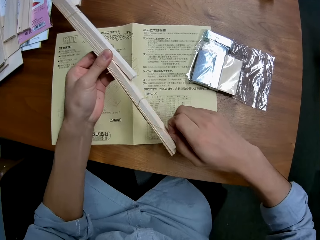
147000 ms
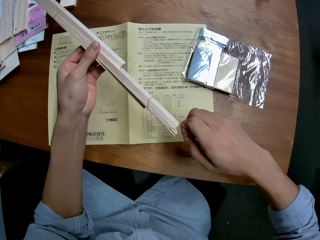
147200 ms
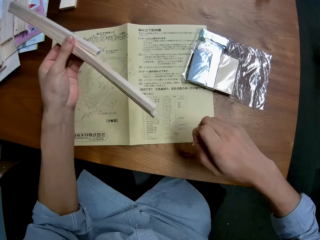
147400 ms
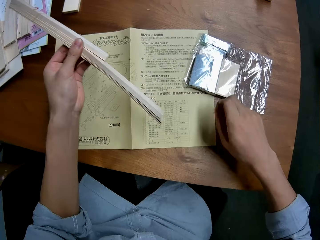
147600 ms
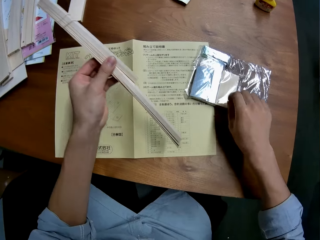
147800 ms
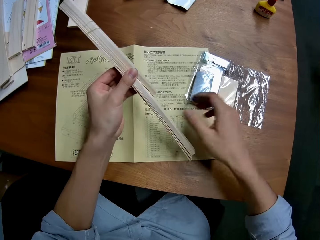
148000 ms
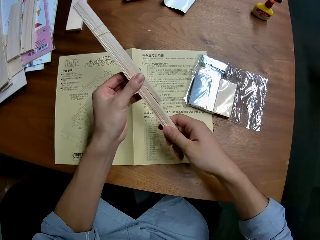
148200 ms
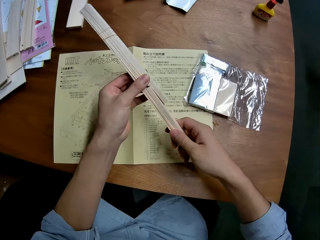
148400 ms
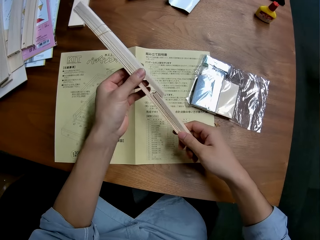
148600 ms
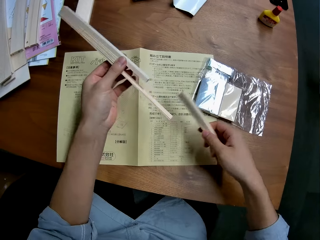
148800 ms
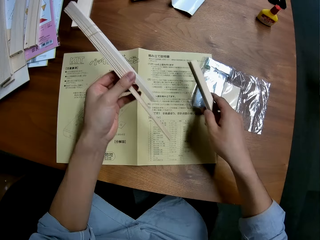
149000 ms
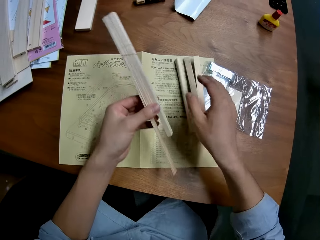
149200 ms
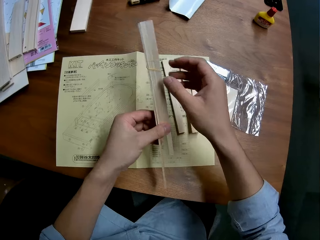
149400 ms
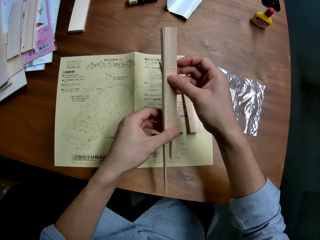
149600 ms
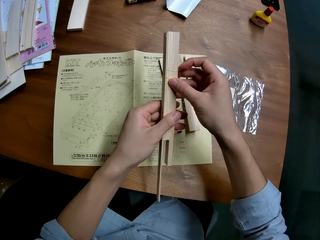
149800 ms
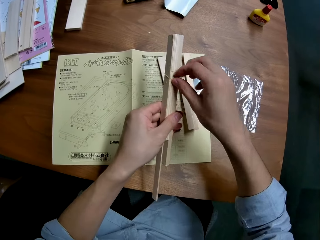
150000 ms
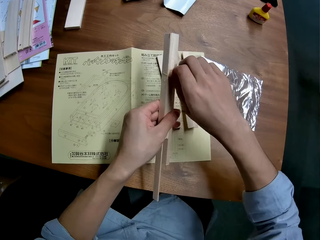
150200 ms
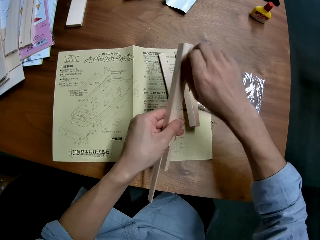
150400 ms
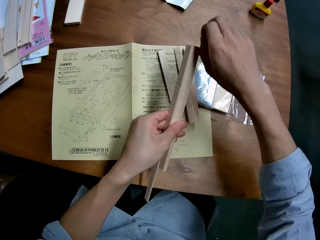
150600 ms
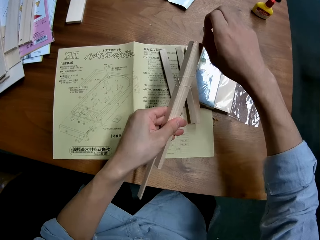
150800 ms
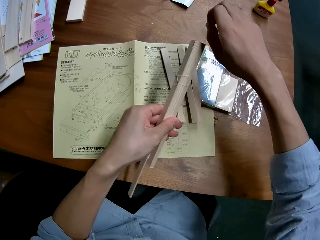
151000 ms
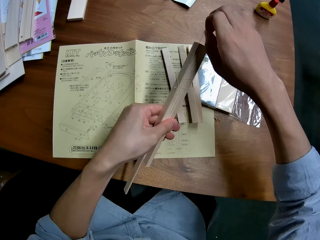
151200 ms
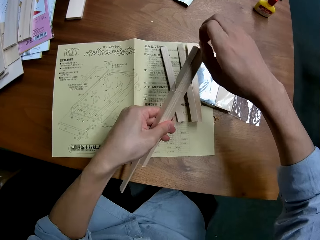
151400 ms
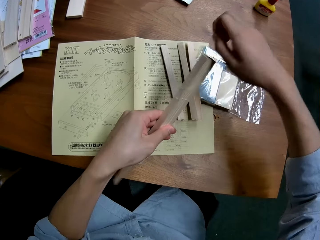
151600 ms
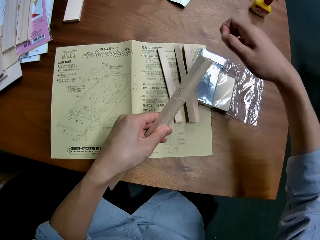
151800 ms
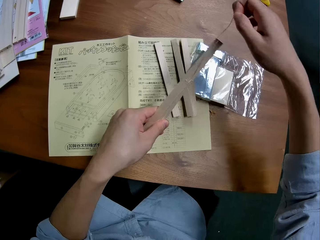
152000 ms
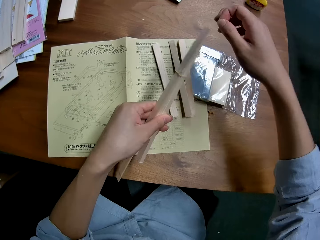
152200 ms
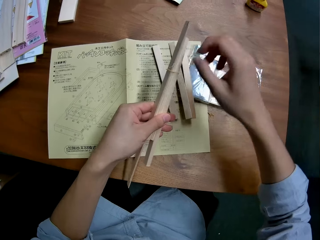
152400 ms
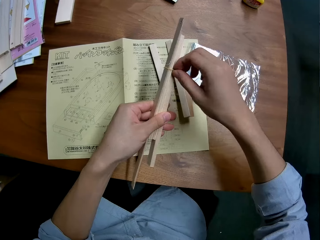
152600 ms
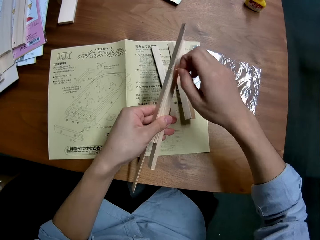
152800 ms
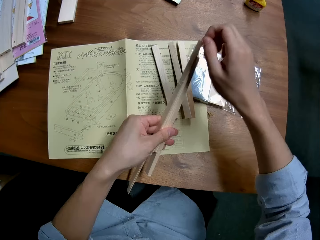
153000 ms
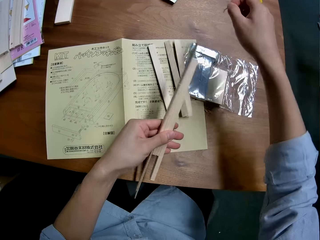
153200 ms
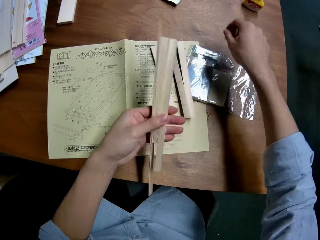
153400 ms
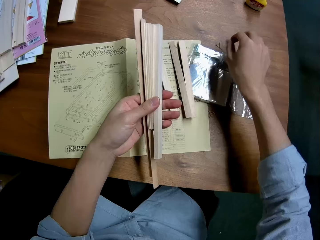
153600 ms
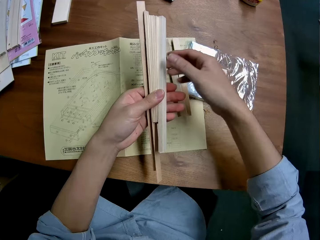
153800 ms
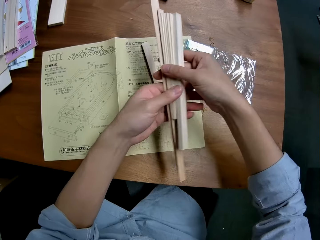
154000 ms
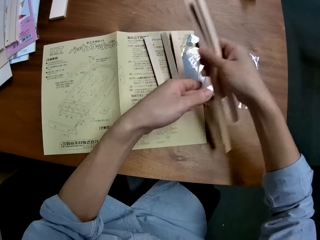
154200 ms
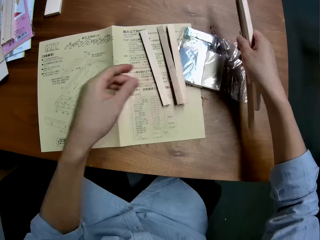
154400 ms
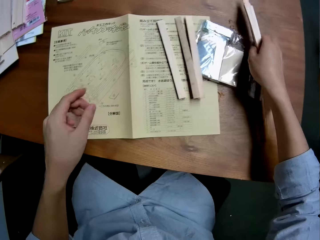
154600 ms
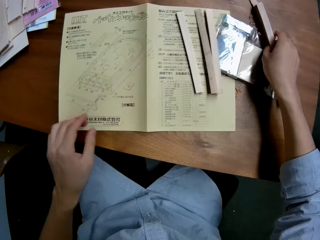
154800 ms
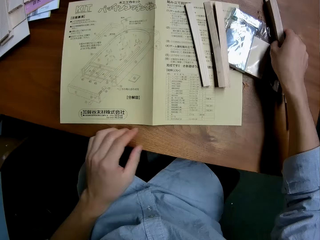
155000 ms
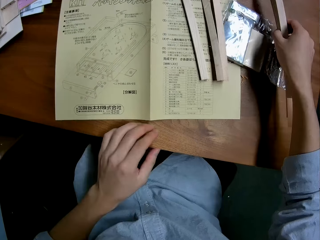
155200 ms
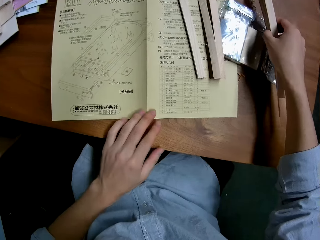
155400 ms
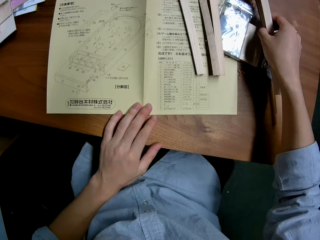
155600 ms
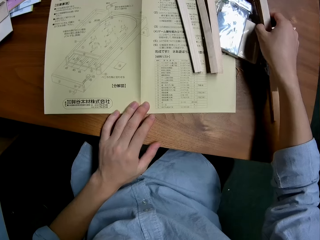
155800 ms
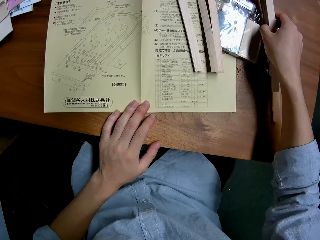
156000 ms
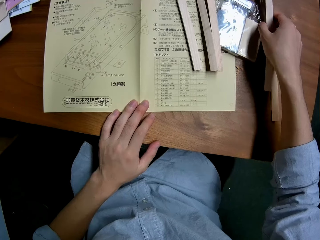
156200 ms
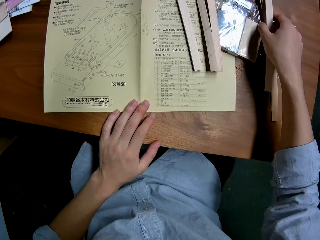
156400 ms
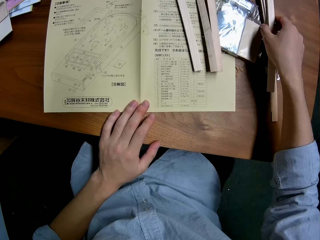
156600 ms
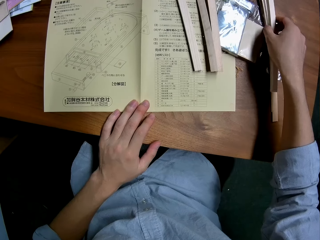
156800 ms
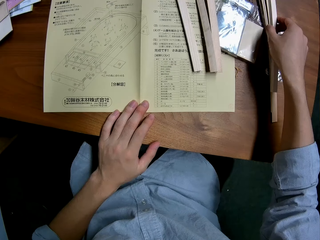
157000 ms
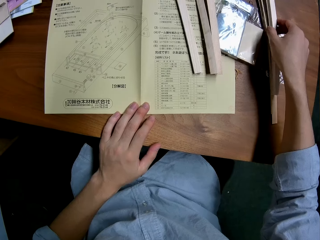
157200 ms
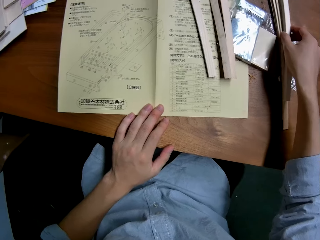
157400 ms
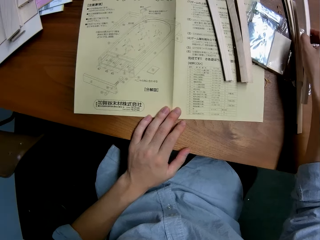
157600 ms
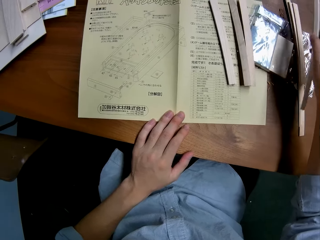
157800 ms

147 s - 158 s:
The camera wearer drops the rubber on the table. They put the pieces of wood on the table. They remove the rubber holding the woods together. They drop the rubber on the table. They put the pieces of wood on the table.

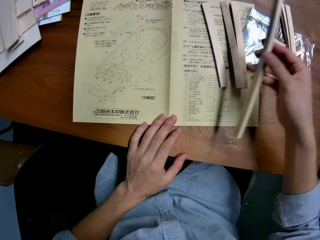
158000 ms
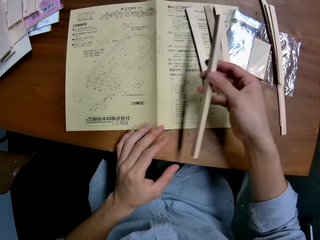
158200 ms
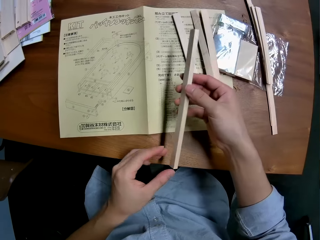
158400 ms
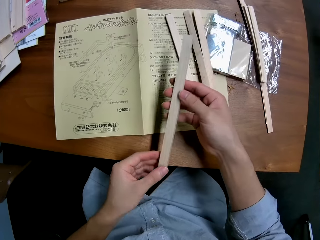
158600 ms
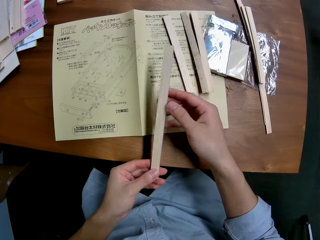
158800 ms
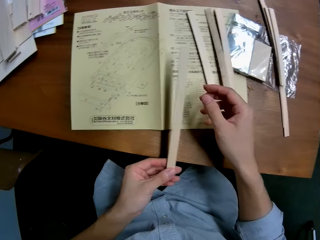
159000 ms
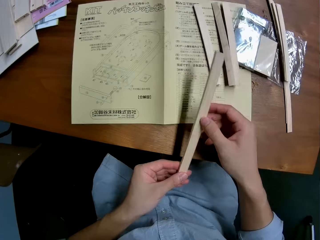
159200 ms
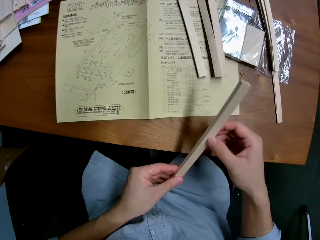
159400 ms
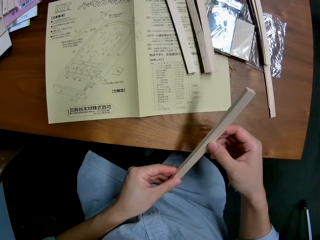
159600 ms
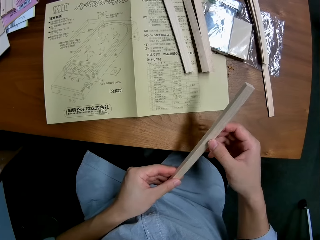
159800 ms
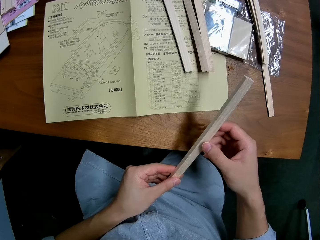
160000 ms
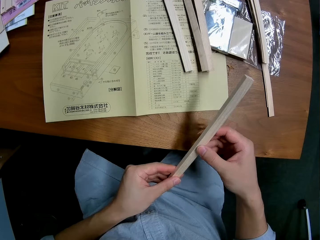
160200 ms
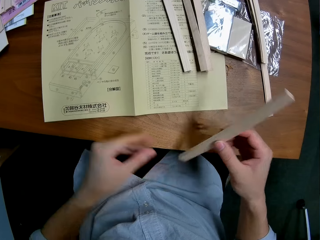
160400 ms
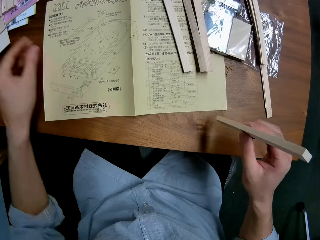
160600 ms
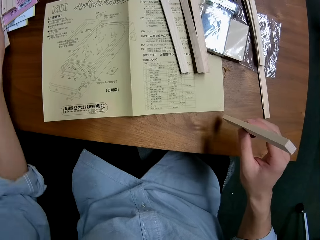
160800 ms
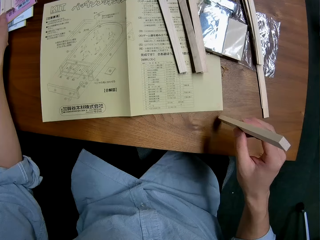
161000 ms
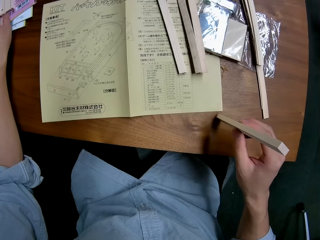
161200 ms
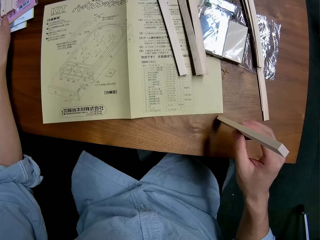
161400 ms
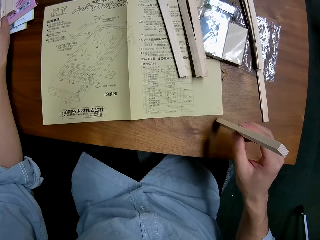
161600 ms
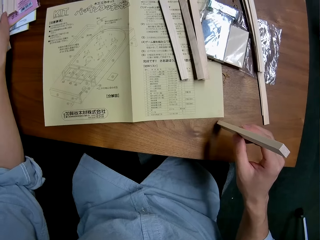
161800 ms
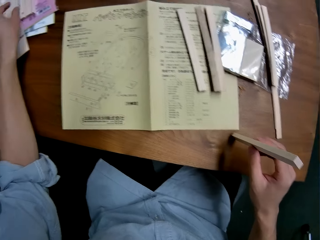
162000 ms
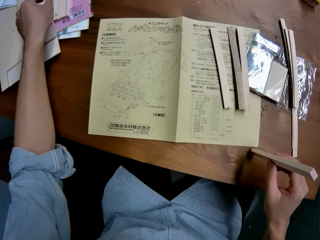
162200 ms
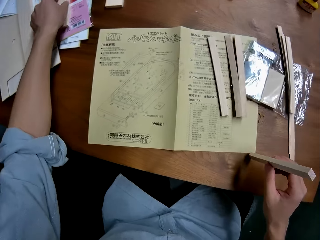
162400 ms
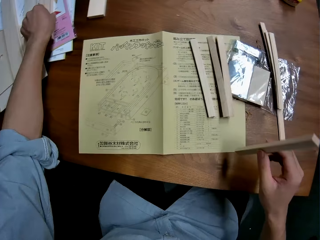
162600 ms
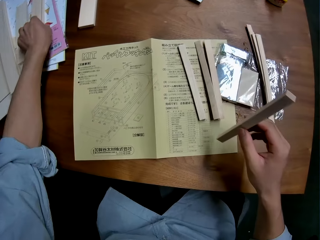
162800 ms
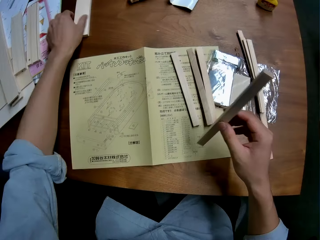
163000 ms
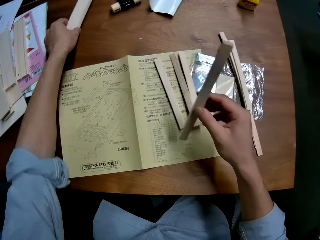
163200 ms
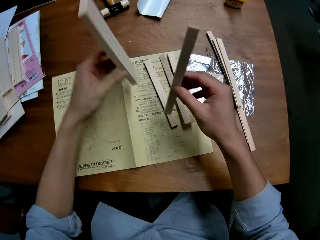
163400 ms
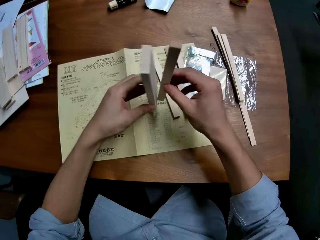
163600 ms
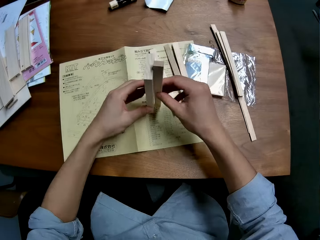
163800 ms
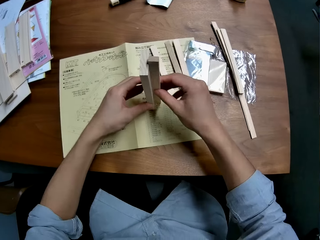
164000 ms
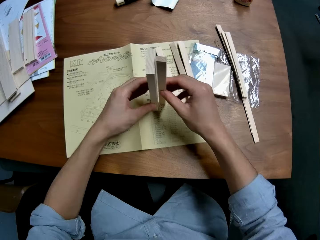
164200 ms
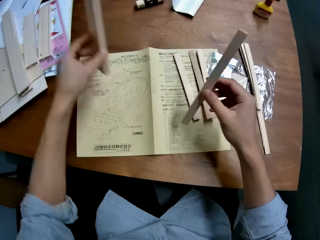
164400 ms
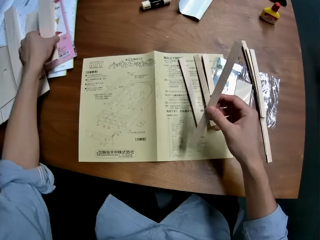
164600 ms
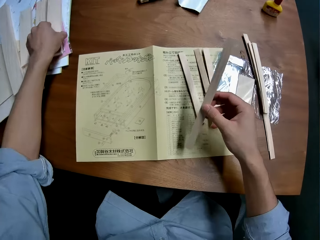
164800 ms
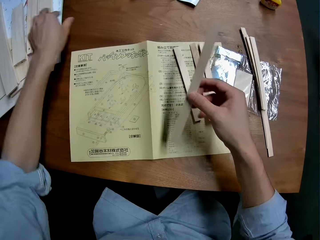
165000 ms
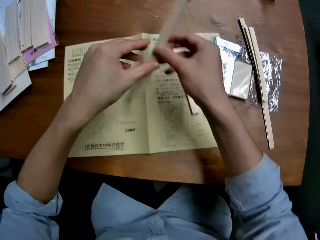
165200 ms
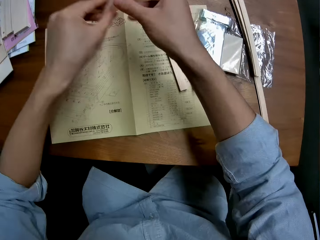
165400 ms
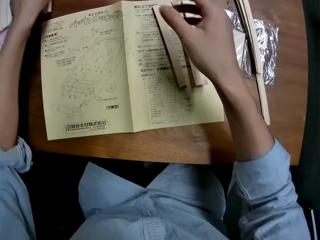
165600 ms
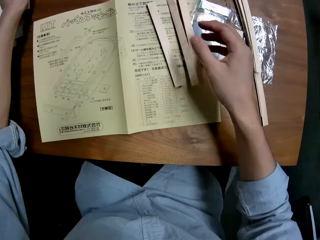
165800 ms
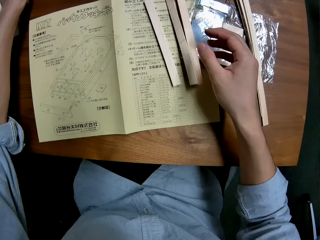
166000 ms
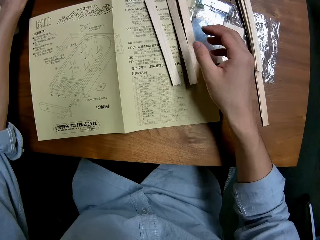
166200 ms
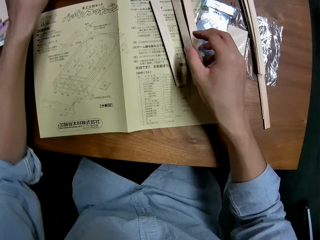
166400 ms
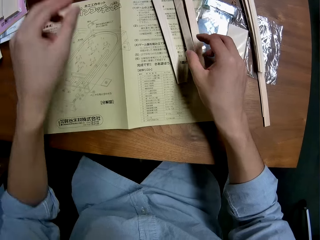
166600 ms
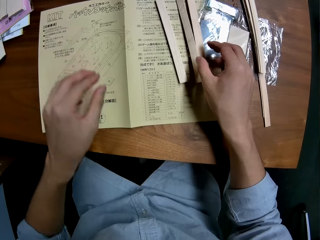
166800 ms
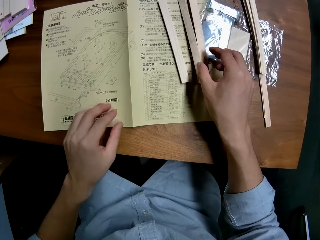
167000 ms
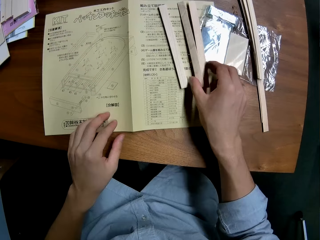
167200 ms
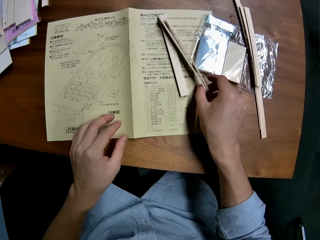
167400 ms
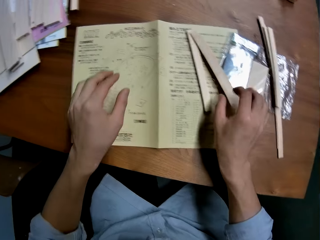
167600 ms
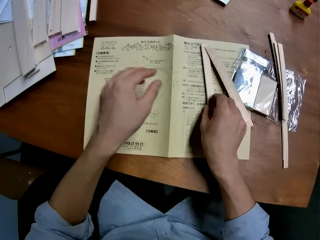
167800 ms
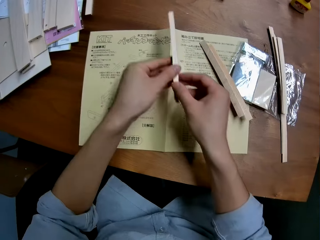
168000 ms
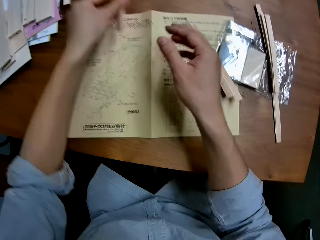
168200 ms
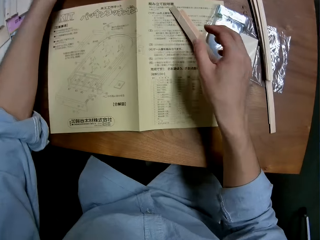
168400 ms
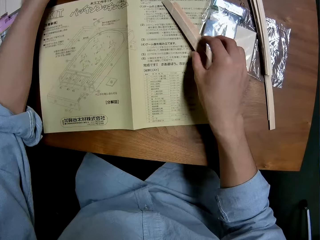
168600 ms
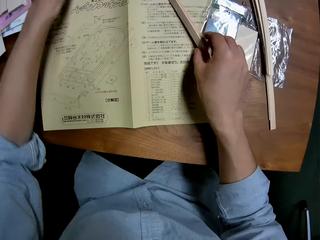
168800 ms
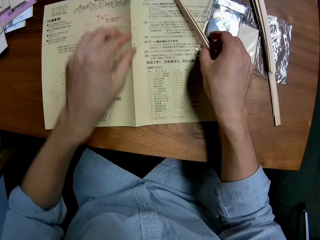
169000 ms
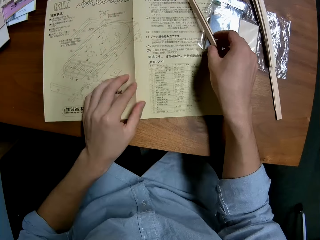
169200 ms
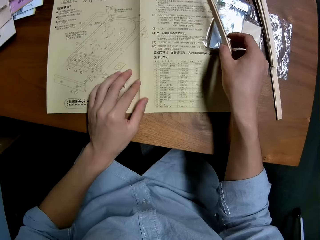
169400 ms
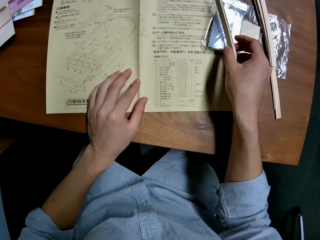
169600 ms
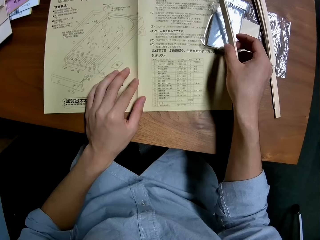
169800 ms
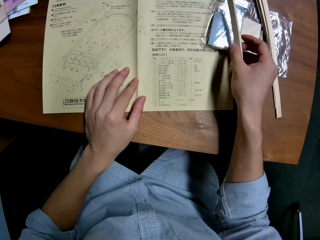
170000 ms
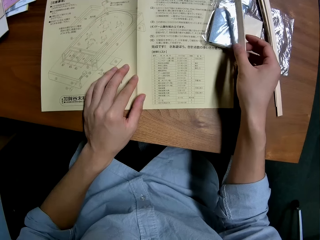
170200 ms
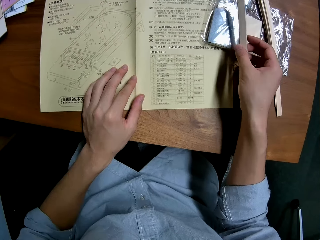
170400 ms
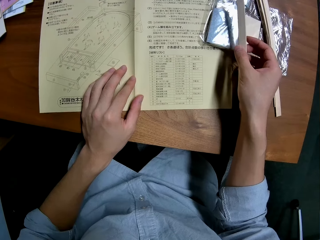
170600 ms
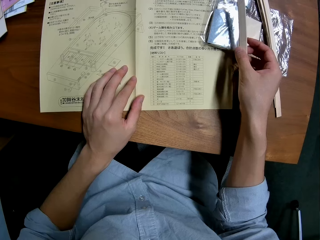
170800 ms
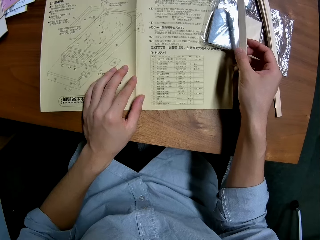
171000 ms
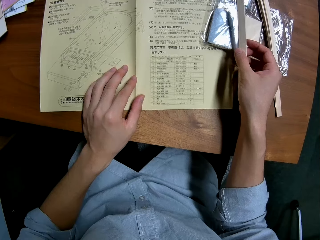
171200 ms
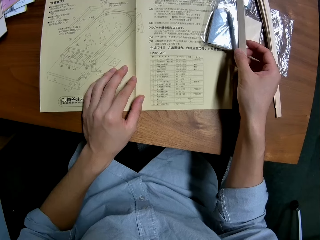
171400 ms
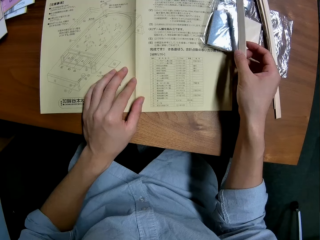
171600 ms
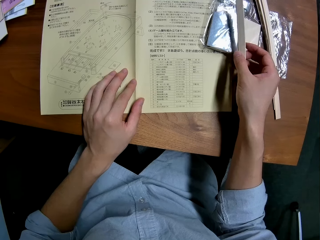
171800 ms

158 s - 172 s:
The camera wearer picks up a piece of wood. They pick up a piece of wood from the table. They join the wood together. They put a piece of wood on the table. They pick up a piece of wood. They move some wood on the table. They put a piece of wood on the table. They pick up a piece of wood.
